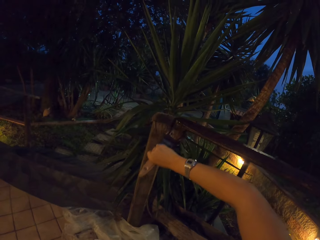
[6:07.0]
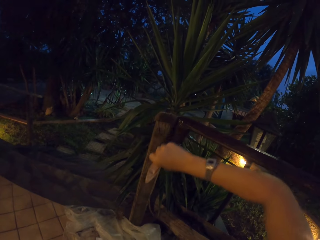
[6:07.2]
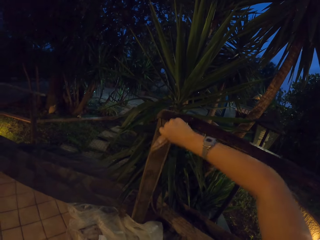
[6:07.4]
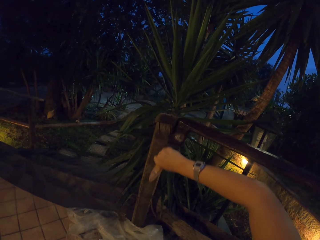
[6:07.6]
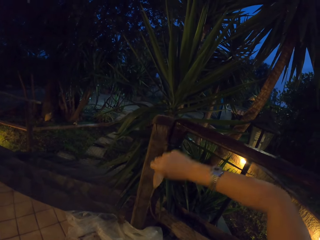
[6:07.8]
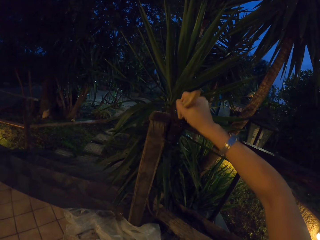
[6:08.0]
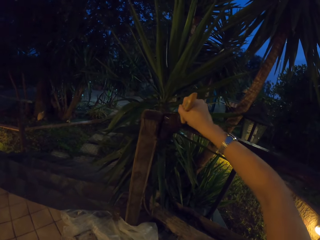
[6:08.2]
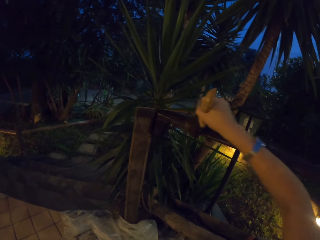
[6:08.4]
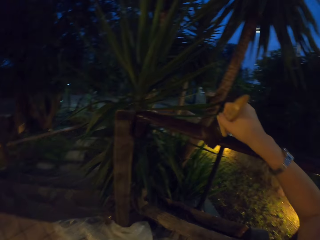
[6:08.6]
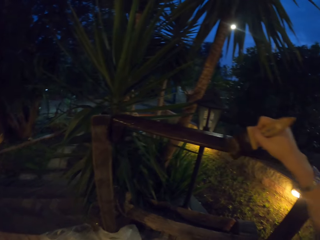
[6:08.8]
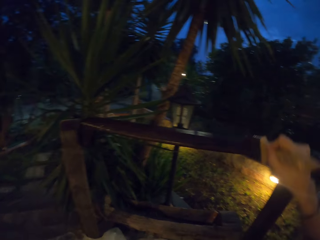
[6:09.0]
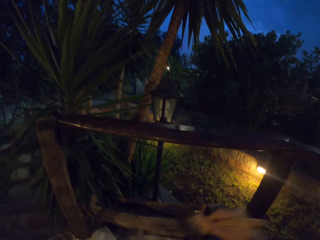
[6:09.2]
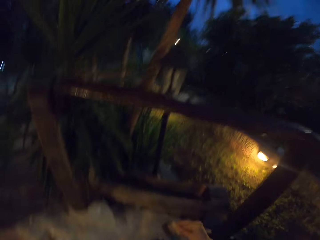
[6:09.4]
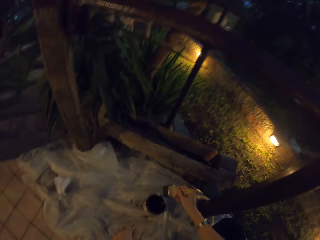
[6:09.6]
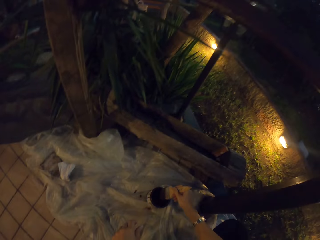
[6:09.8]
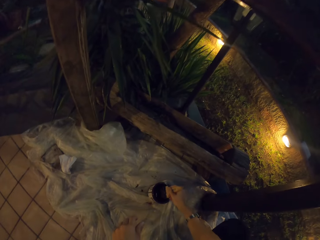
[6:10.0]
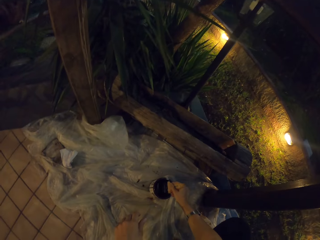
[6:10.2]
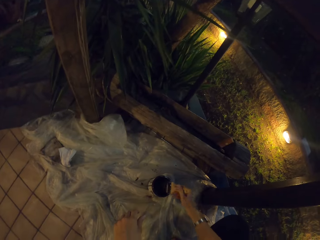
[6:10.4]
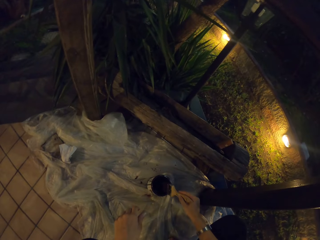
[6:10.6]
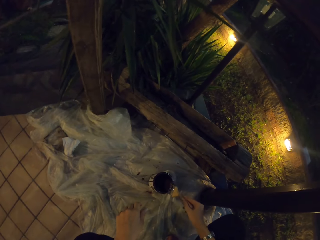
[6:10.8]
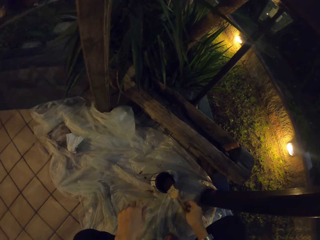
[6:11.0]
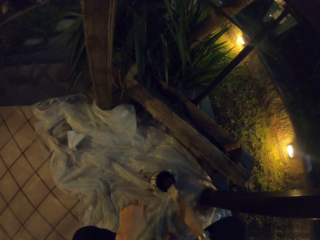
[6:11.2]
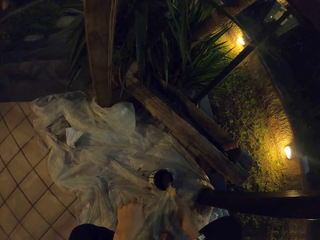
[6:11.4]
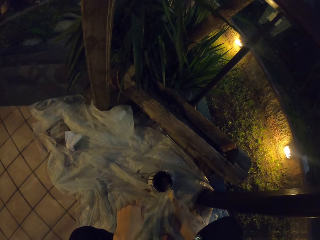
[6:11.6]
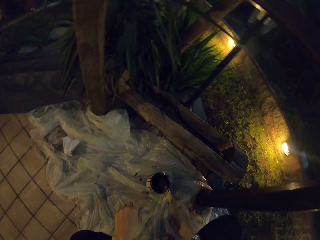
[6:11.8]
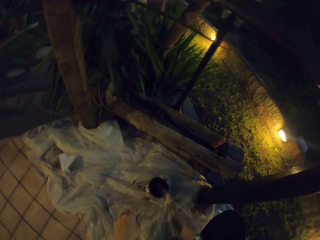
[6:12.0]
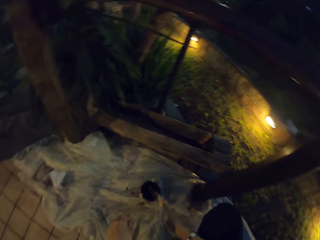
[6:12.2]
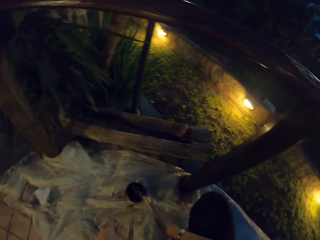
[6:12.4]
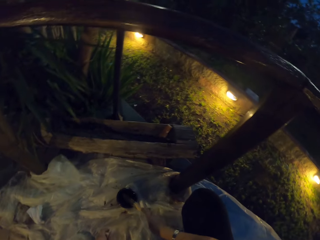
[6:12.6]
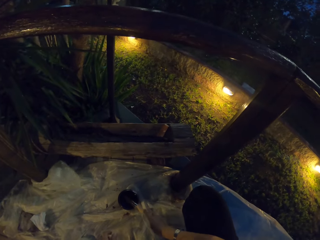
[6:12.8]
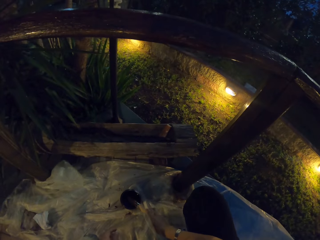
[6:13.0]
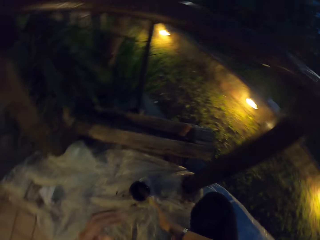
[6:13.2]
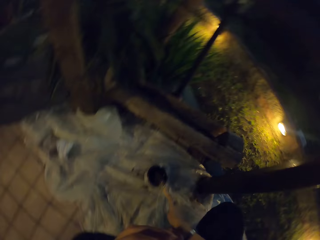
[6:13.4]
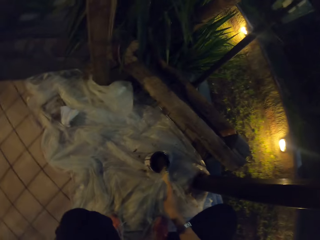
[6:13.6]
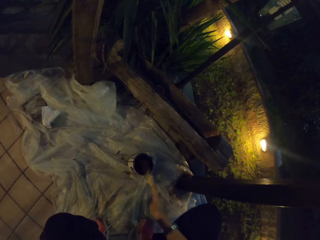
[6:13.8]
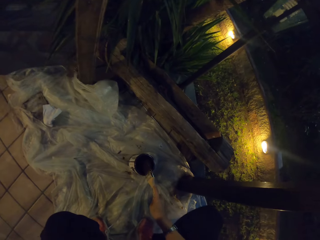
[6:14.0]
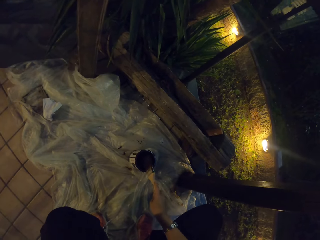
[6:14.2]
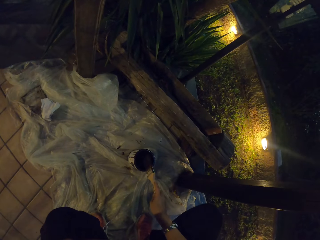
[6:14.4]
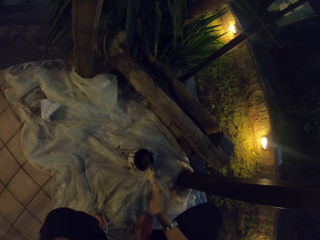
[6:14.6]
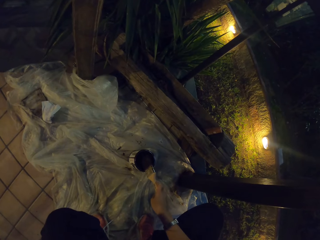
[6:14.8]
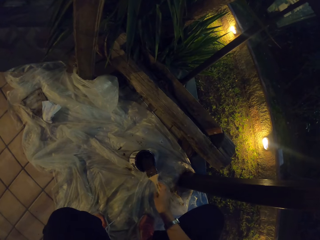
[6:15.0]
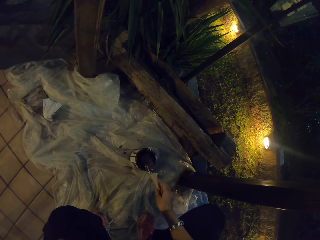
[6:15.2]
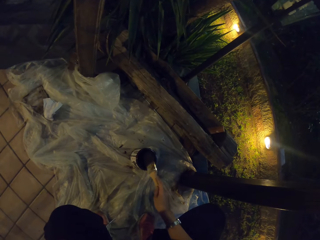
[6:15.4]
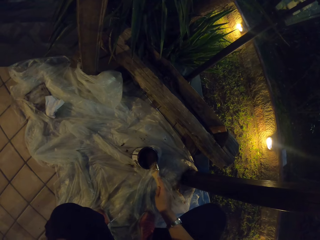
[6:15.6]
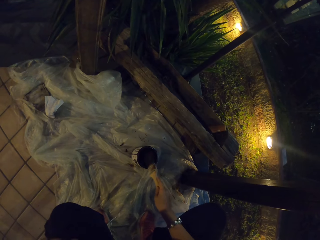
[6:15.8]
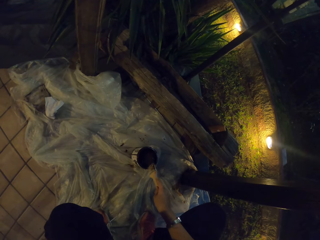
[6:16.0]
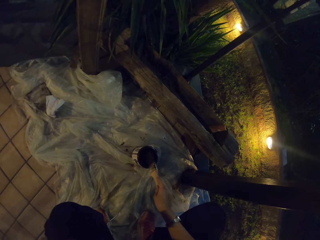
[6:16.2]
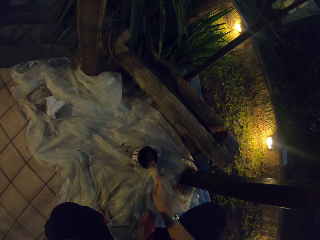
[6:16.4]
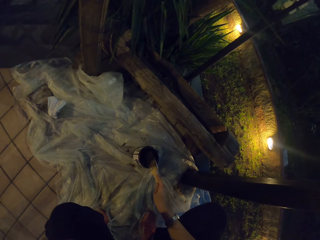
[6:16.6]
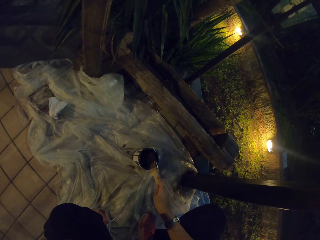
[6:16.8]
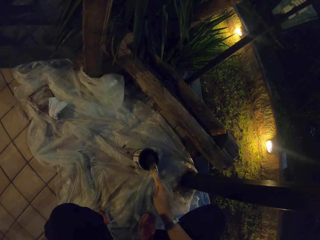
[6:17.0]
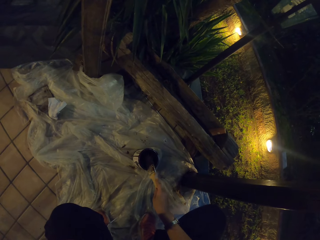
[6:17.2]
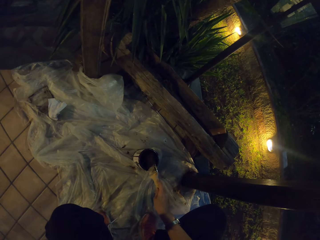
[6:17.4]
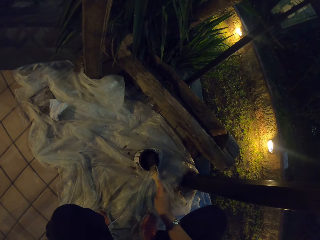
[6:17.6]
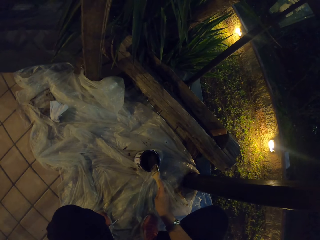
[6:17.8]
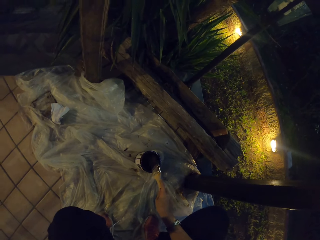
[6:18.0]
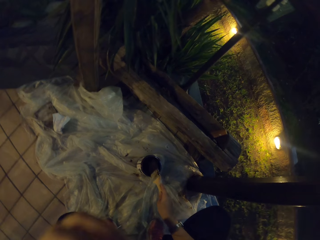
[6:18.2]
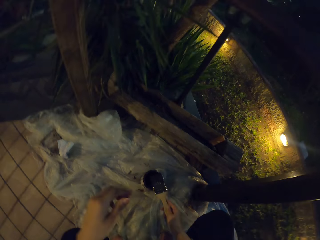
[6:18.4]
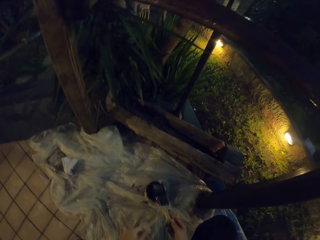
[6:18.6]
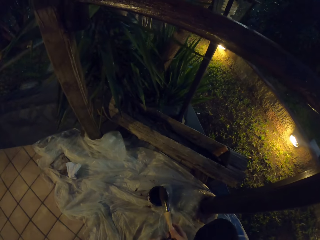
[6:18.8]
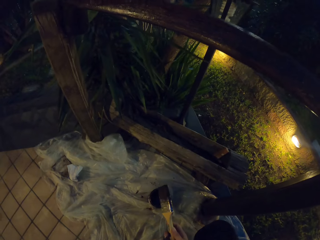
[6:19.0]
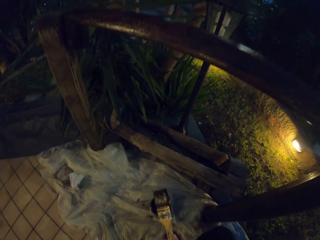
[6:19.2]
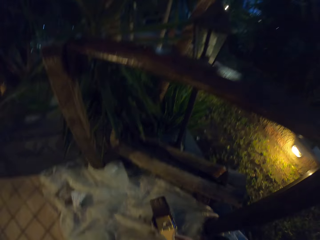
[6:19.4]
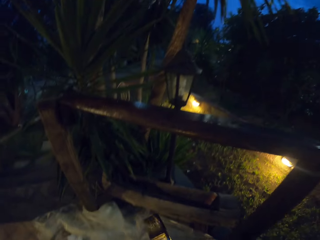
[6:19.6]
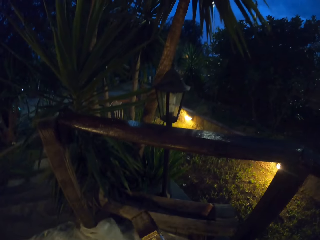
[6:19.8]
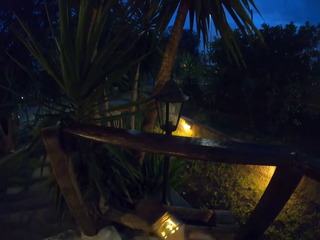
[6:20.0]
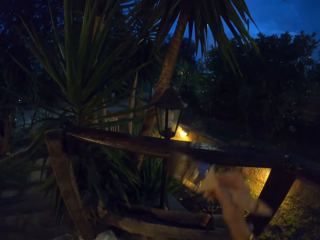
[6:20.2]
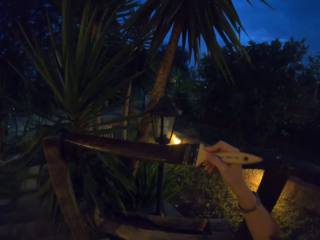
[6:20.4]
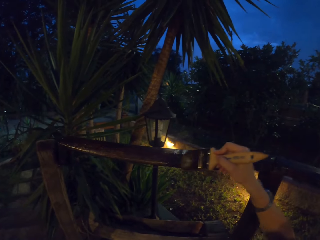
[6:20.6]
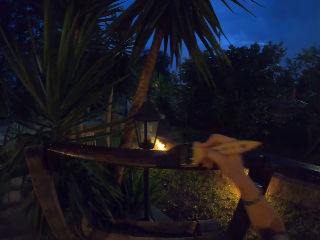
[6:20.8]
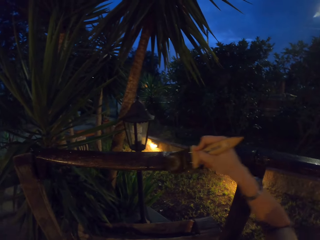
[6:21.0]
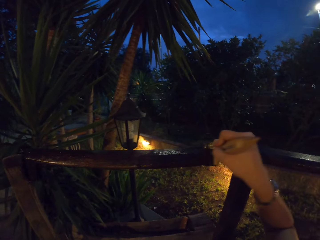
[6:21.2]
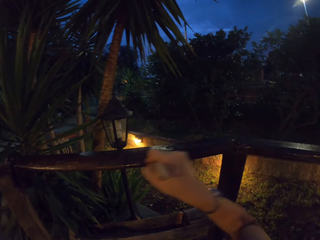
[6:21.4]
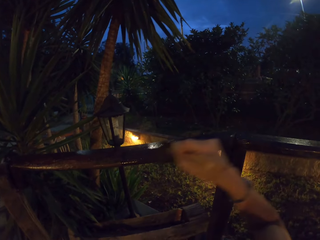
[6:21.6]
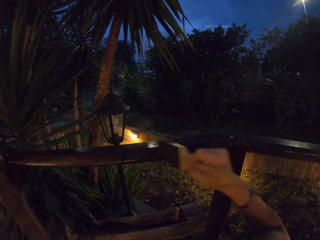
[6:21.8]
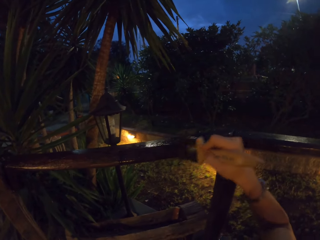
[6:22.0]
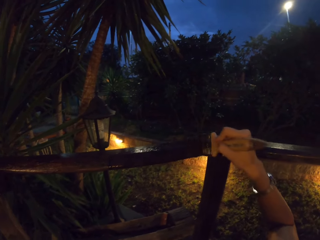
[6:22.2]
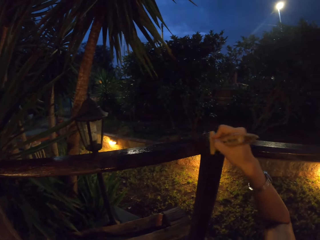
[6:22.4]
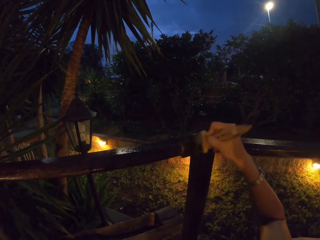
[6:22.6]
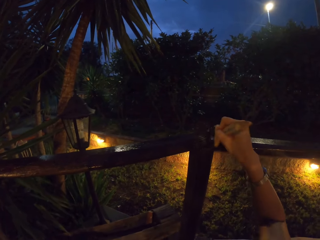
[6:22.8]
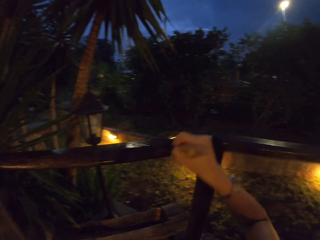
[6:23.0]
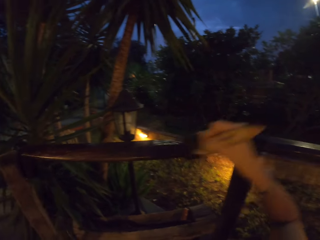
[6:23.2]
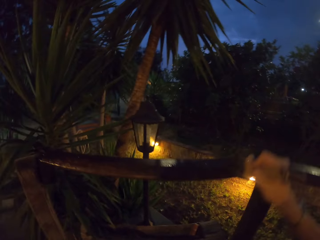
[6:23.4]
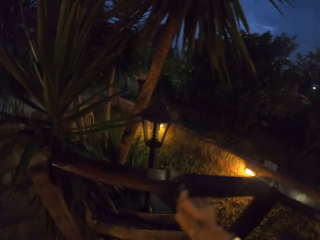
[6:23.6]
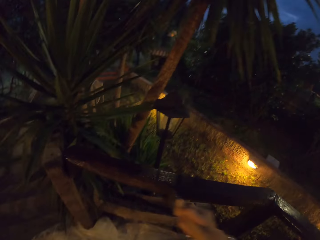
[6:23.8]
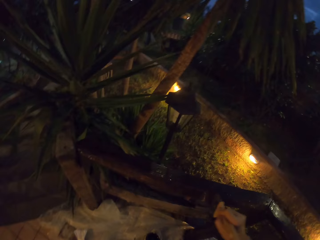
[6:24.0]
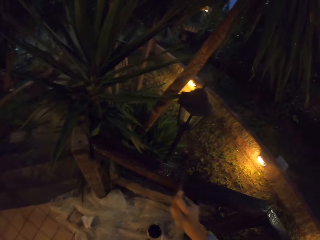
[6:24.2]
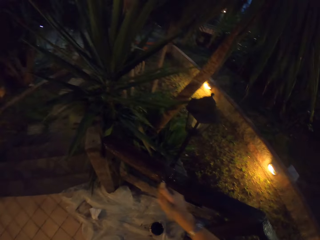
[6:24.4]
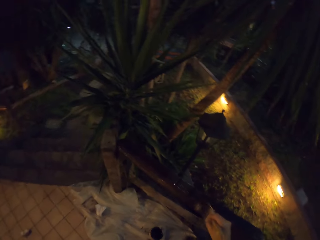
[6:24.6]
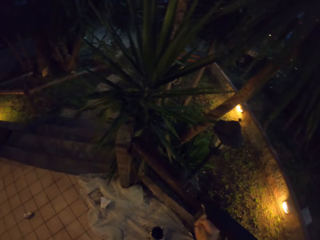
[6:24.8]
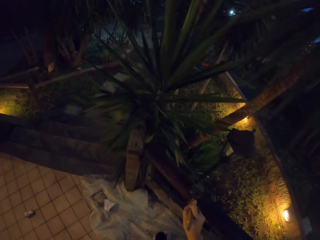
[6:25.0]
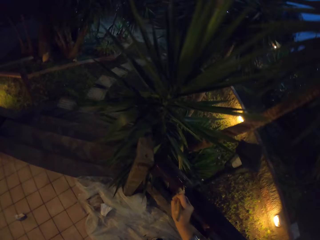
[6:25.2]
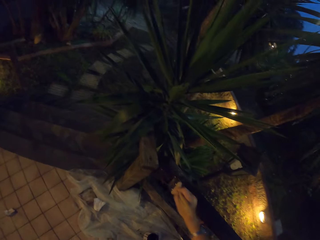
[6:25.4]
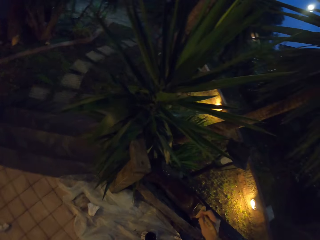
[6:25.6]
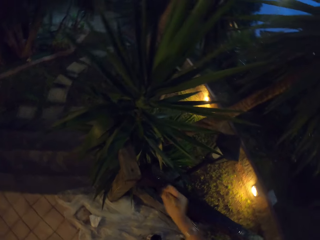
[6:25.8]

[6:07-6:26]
The camera wearer dips the paint brush in the paint can. They hit the paint brush on the paint can. They paint the wooden stair rail with the paint brush.
